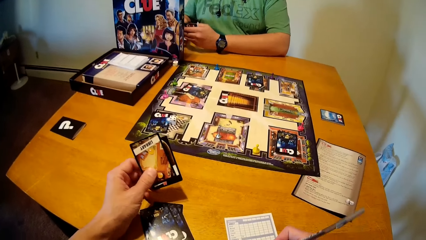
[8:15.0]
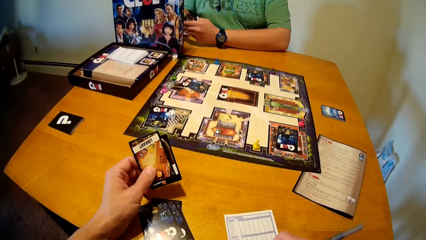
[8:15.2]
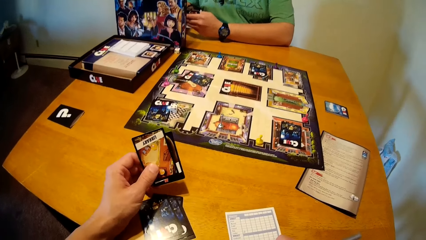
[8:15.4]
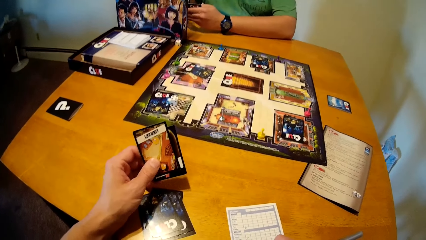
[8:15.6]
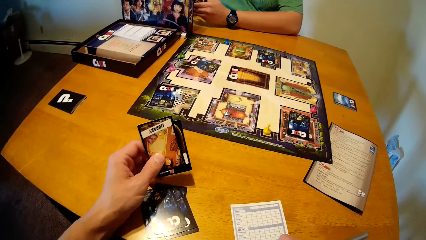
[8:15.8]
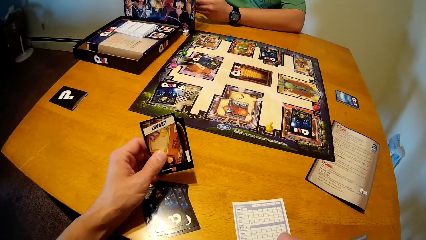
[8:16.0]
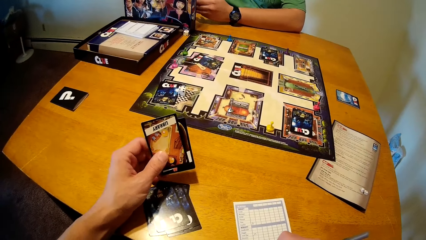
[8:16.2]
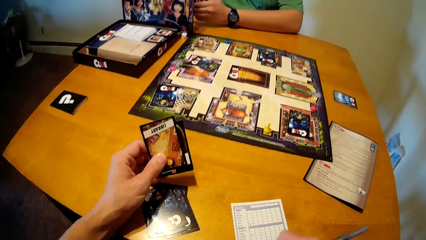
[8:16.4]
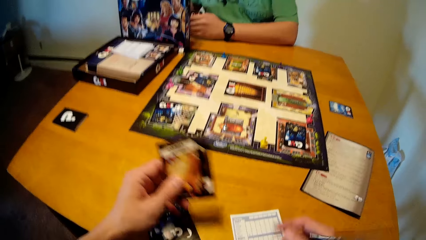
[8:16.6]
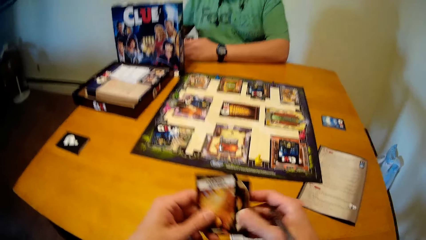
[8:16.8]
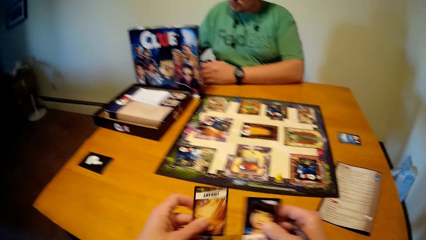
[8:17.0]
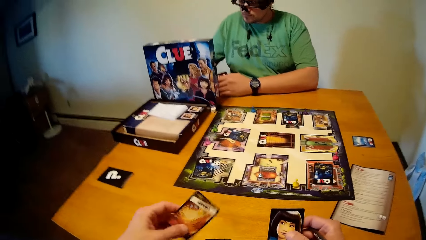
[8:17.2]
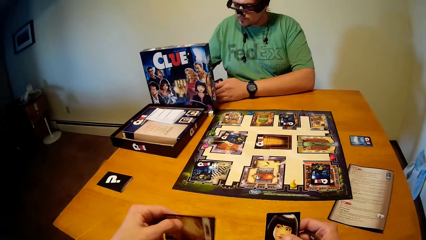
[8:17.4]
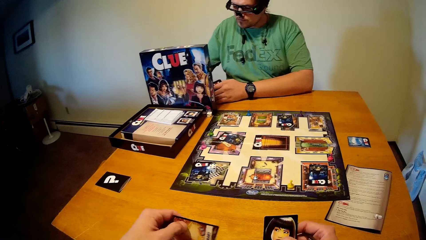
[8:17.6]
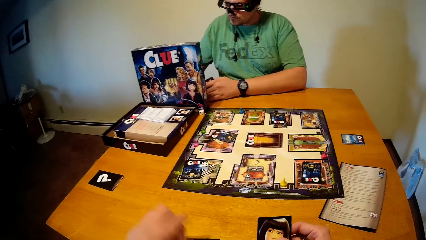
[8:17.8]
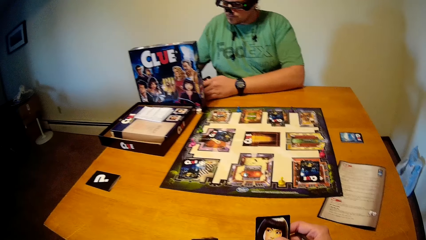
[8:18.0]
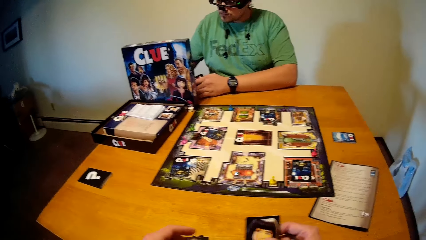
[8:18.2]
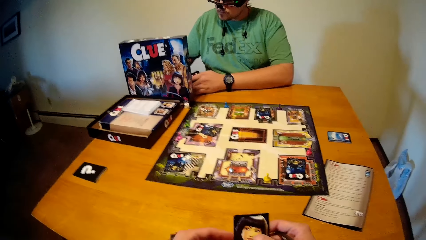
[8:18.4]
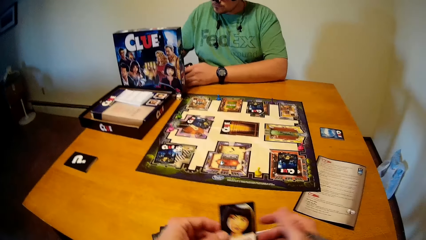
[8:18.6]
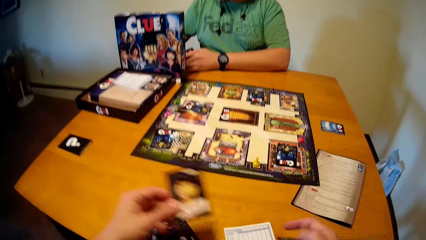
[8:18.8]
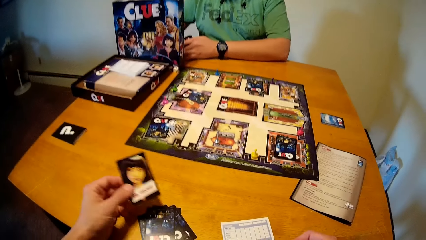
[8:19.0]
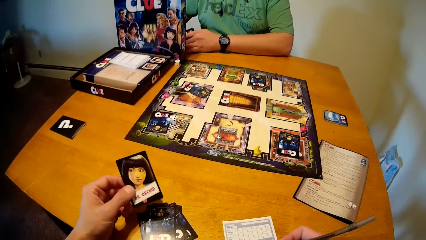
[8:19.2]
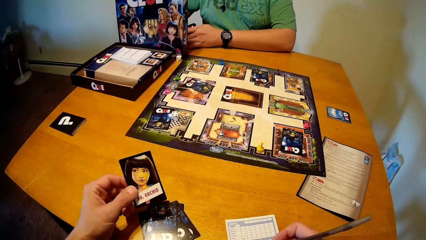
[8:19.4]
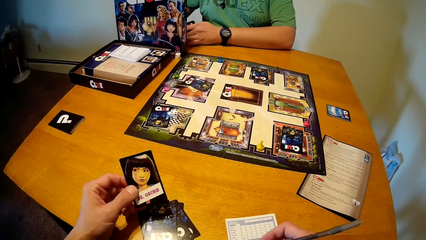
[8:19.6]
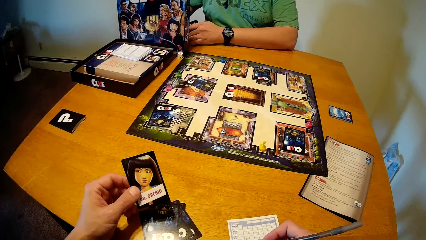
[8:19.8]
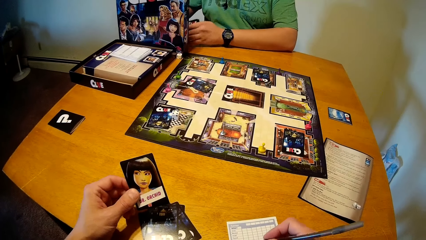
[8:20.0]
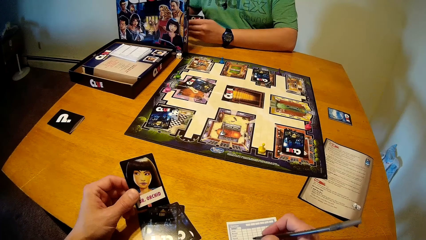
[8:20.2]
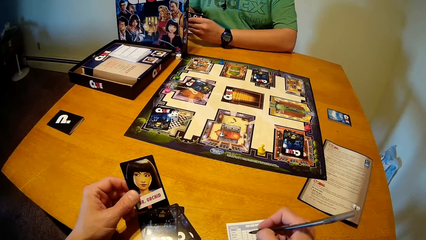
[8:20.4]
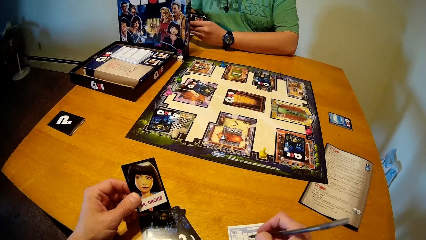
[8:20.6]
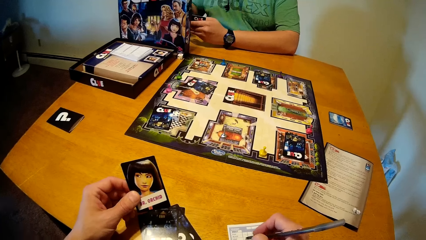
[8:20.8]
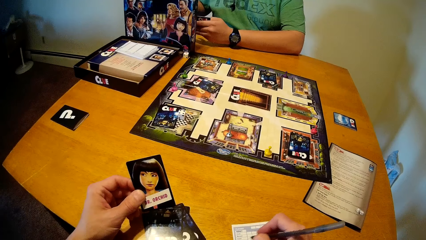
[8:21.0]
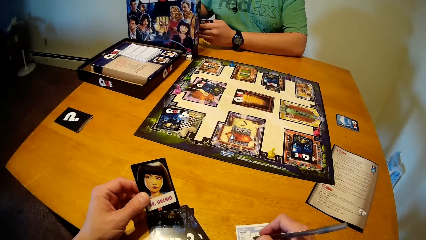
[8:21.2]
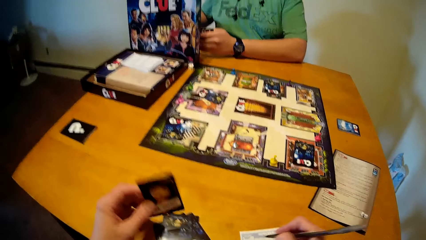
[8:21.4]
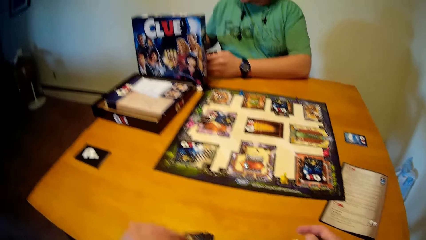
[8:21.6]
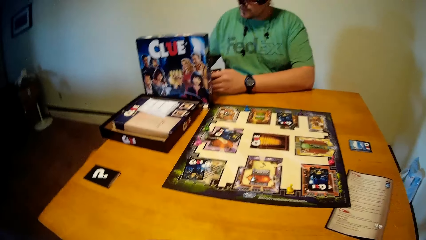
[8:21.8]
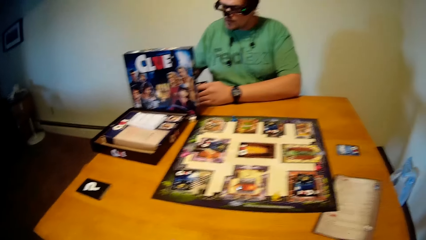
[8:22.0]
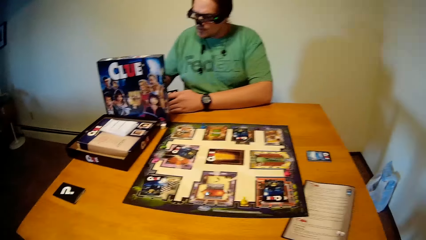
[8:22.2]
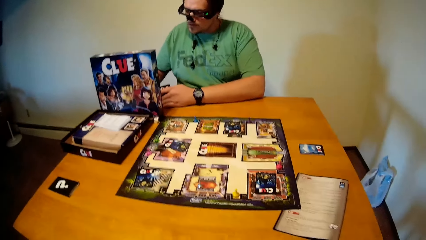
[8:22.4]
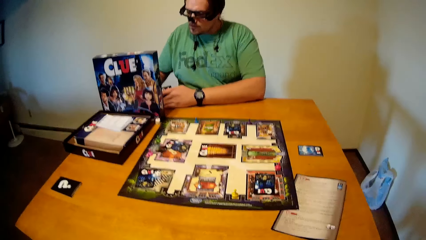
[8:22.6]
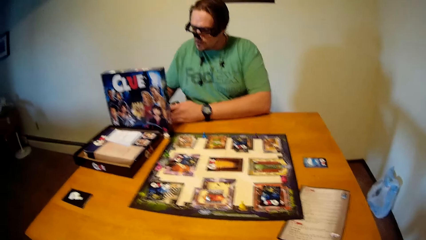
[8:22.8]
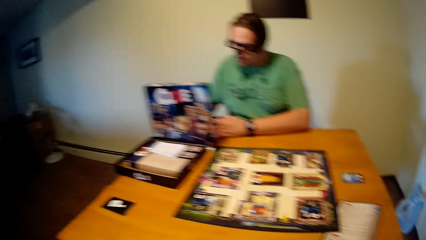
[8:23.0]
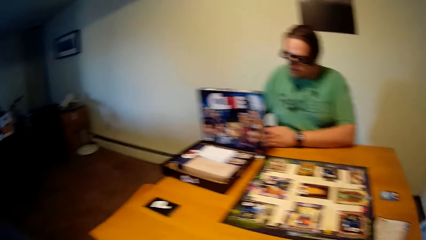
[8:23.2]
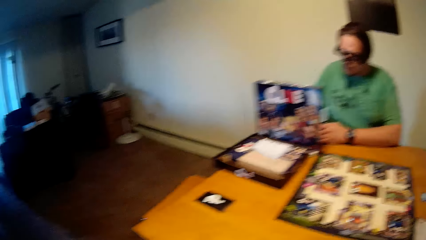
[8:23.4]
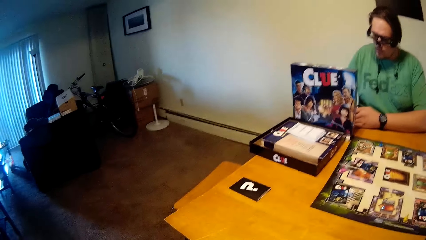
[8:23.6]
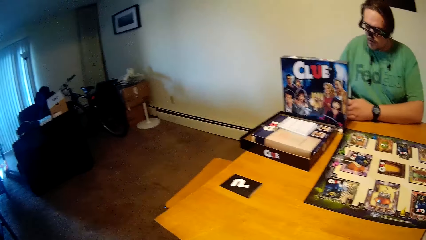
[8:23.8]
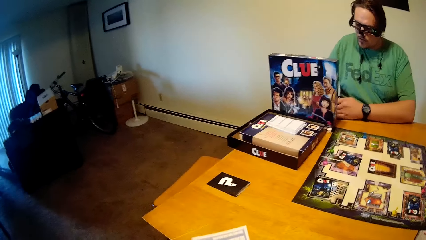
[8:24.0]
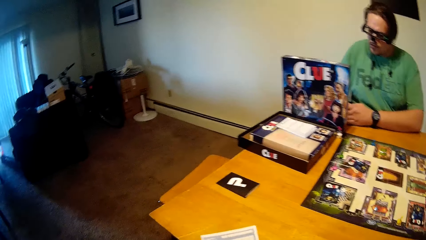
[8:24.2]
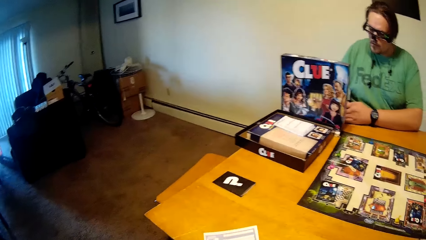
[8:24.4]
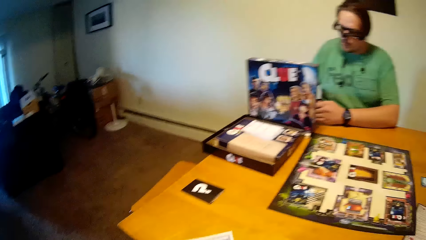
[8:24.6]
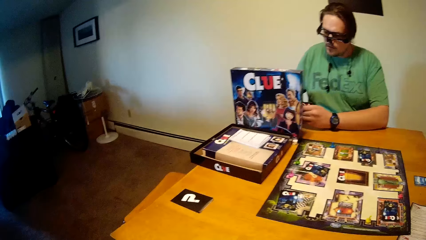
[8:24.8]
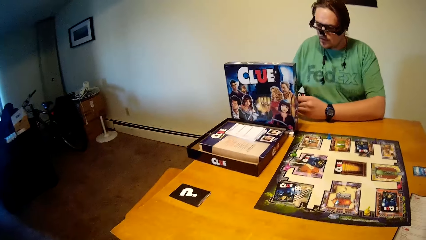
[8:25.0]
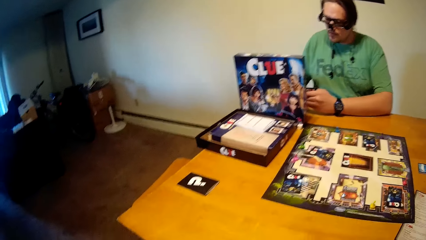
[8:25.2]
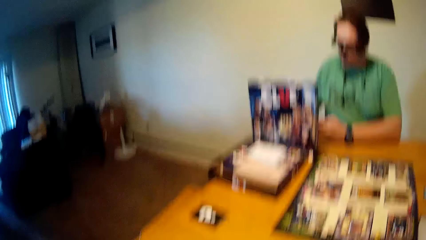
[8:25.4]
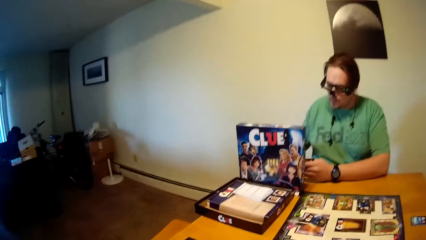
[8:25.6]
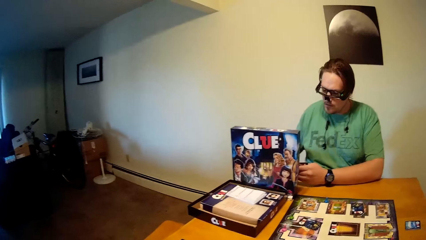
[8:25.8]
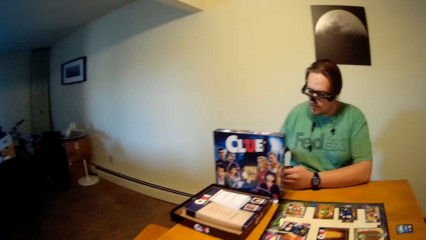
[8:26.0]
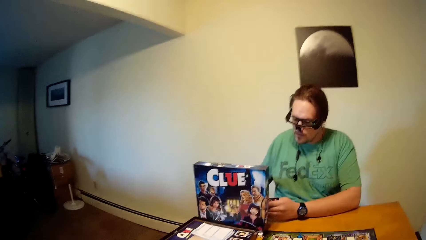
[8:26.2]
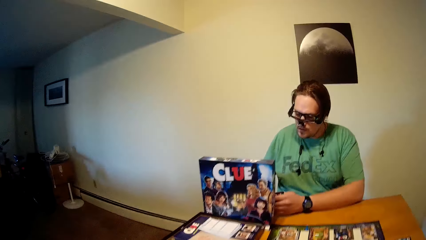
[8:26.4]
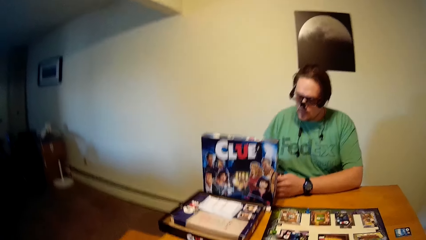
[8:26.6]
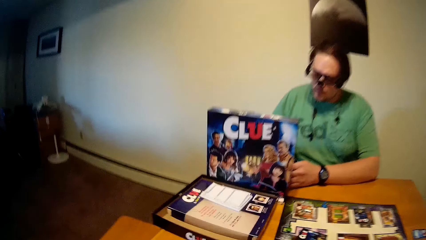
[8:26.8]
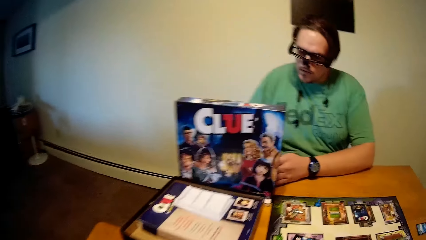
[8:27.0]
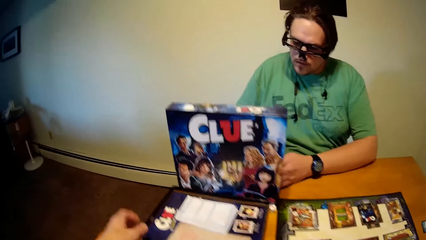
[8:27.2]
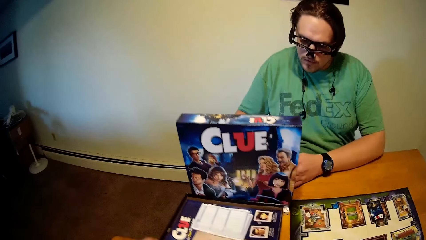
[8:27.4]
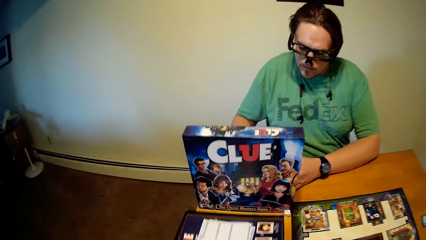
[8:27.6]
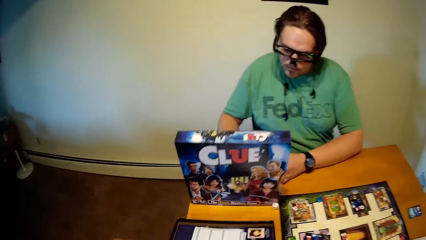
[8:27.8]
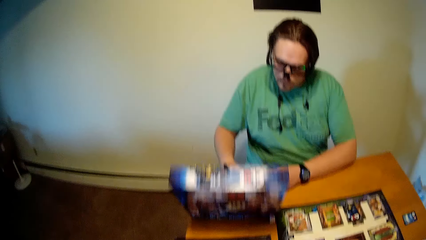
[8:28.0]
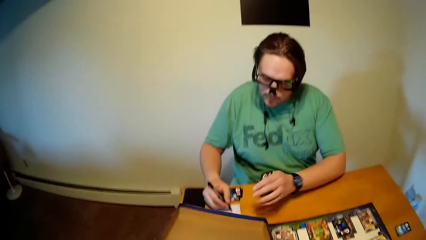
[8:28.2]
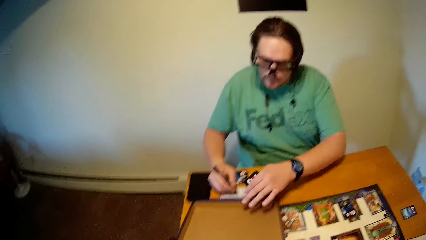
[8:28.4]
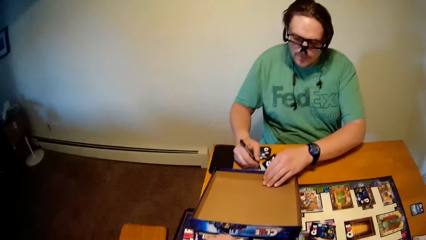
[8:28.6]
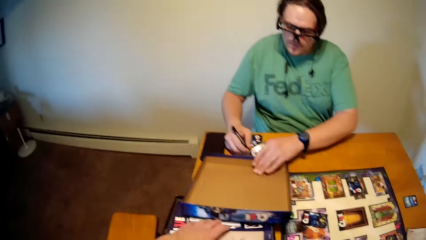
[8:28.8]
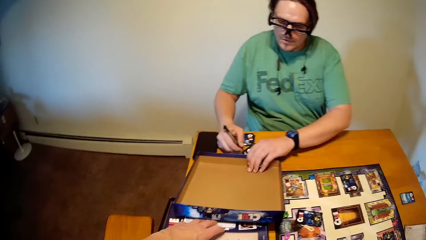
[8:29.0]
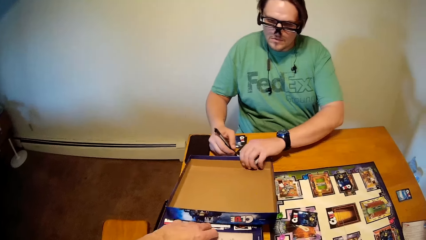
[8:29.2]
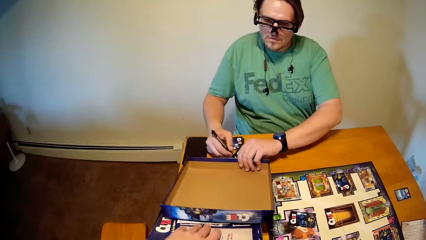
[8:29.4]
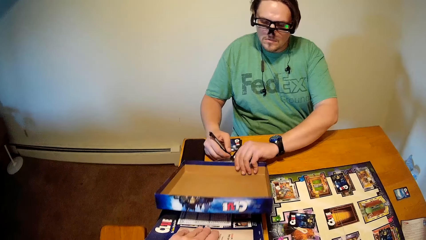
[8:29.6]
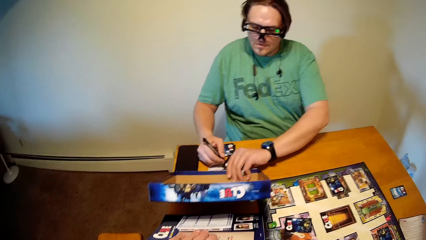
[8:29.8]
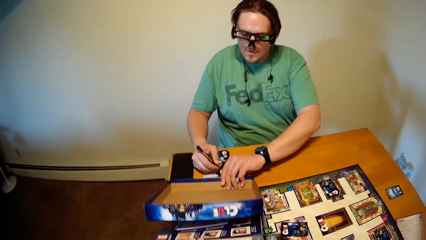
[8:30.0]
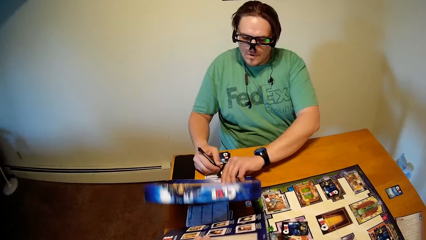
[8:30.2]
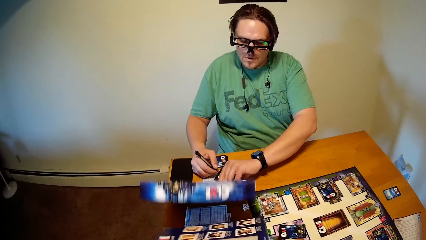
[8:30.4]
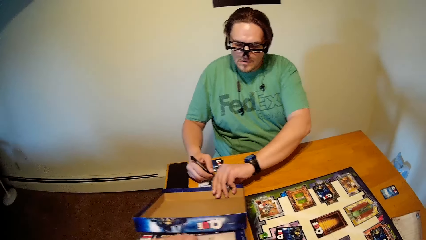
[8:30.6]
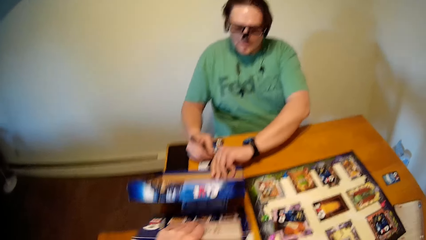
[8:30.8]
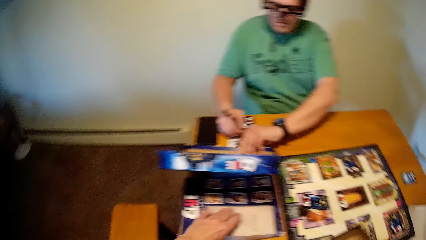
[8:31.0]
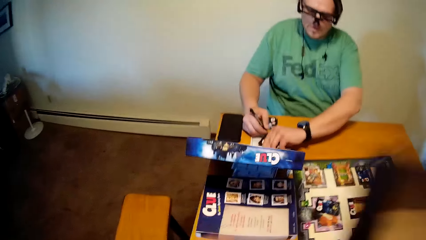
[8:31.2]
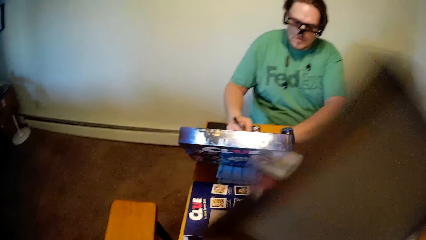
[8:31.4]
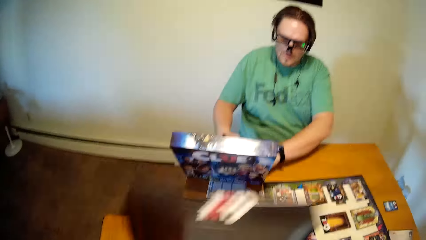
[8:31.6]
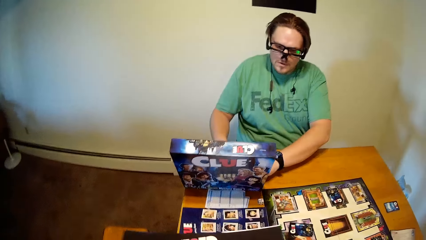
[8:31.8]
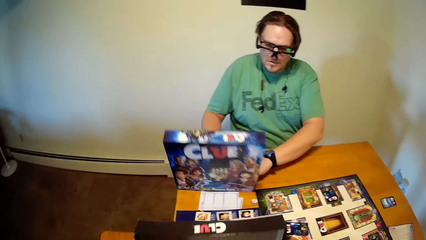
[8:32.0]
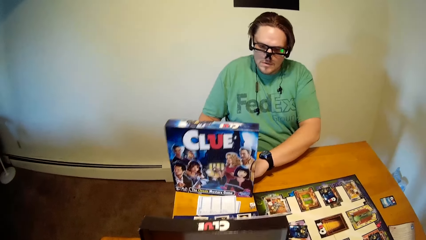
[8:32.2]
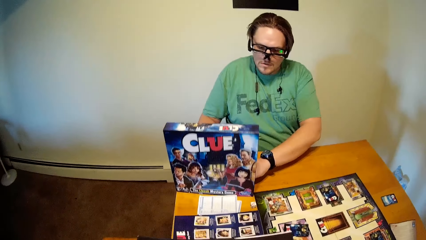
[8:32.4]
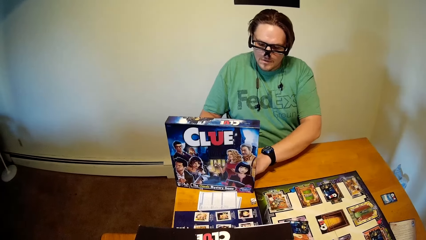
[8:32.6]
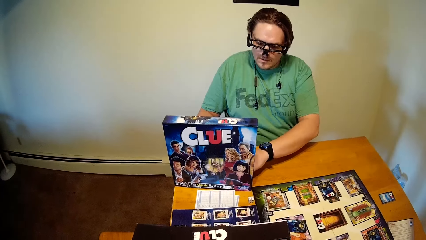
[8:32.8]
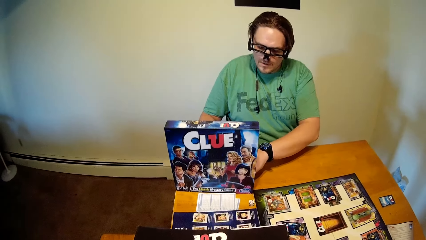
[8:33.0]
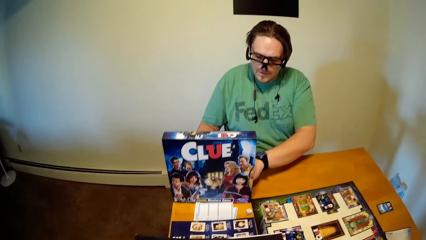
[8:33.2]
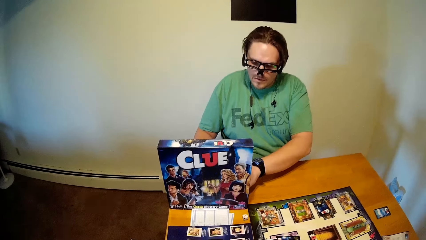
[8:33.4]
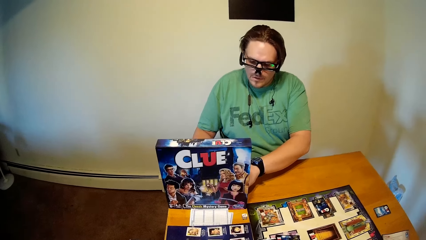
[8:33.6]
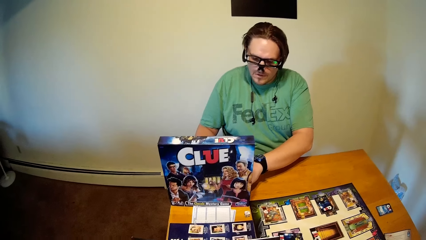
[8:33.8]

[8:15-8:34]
The camera wearer writes on the sheet with his right hand. He places a game card on the table with his left hand. He removes a card. He writes on the sheet with his right hand. He places a game card on the table with his left hand. He looks around the house. He holds the sheet. He pulls the game pack on the table with his left hand. A man picks up the game pack cover on the table with his left hand. The camera wearer picks up a game pack cover from the table with his right hand. He puts the game pack cover in his right hand on the table.
